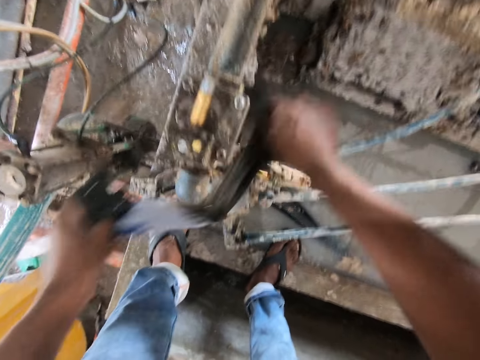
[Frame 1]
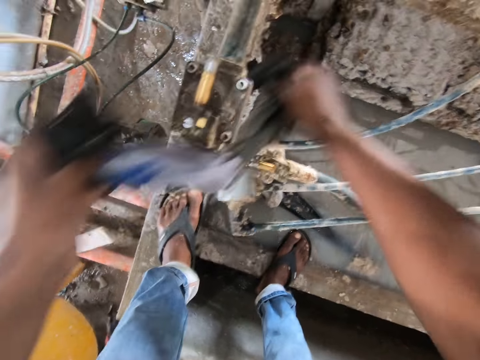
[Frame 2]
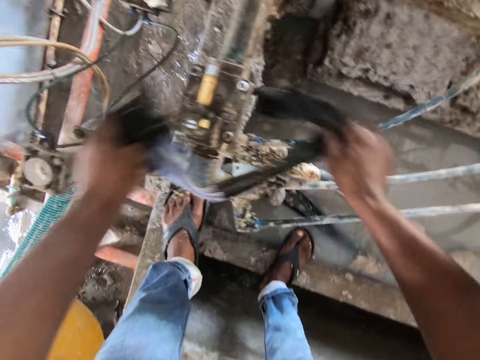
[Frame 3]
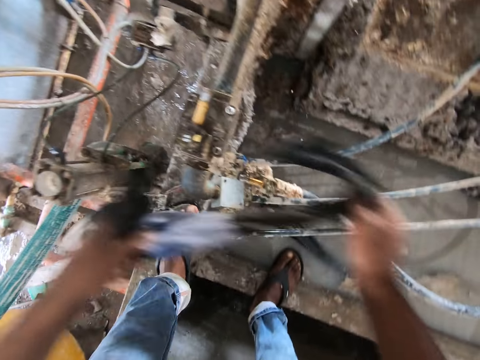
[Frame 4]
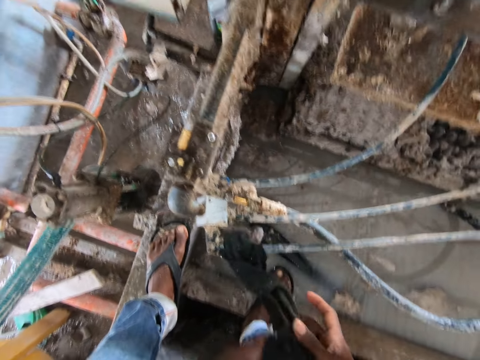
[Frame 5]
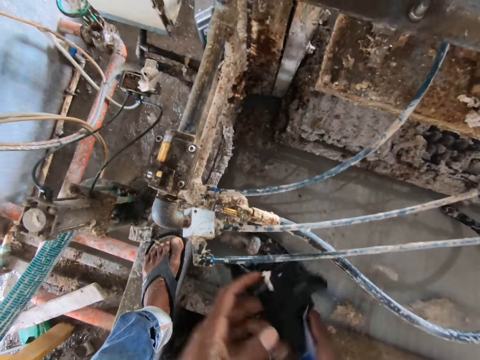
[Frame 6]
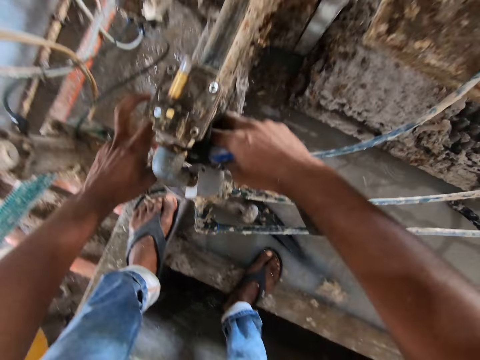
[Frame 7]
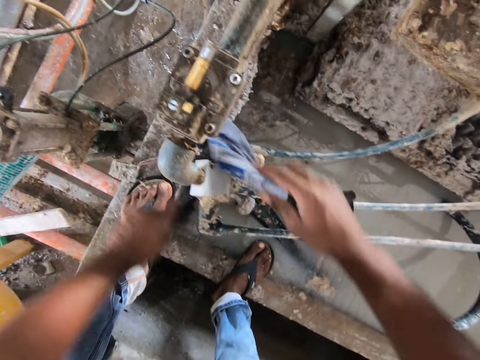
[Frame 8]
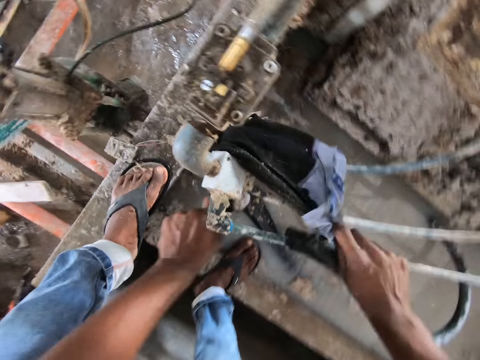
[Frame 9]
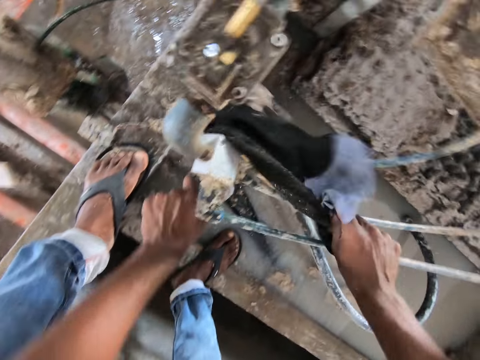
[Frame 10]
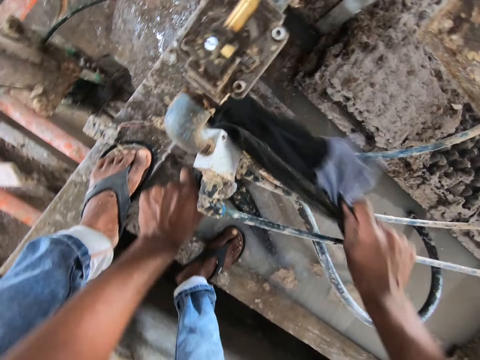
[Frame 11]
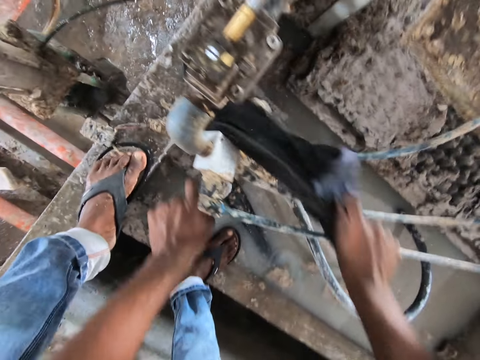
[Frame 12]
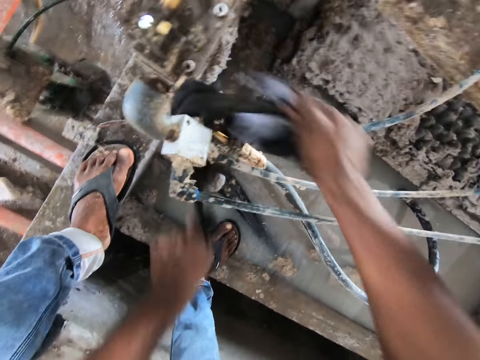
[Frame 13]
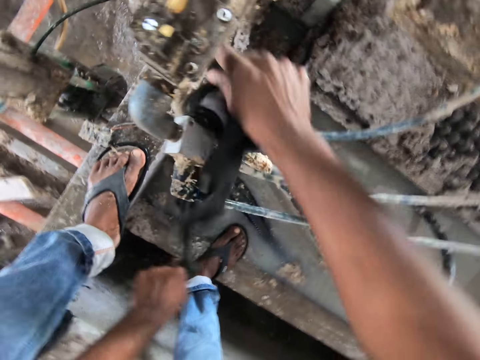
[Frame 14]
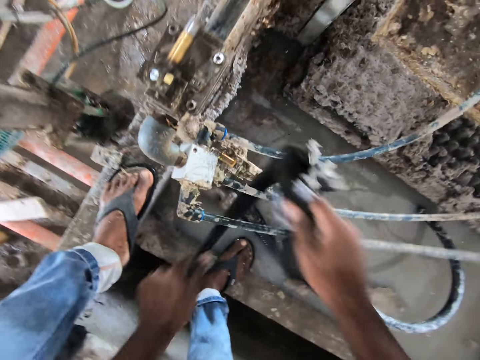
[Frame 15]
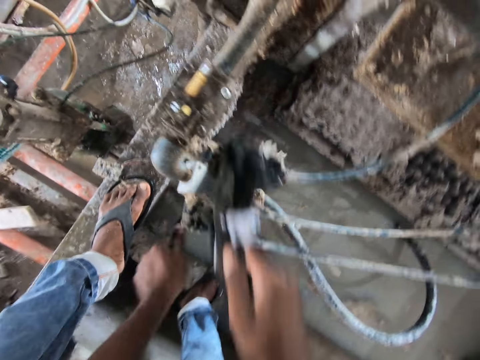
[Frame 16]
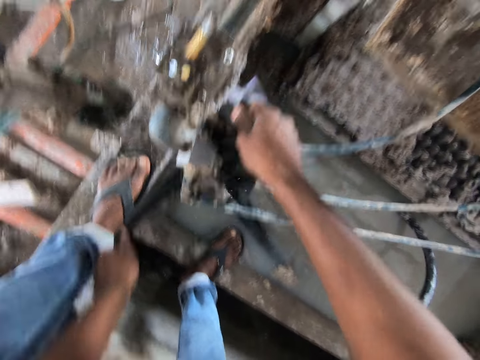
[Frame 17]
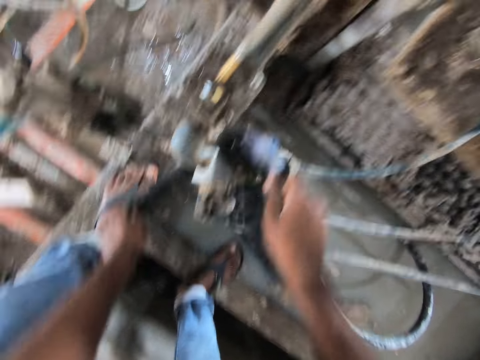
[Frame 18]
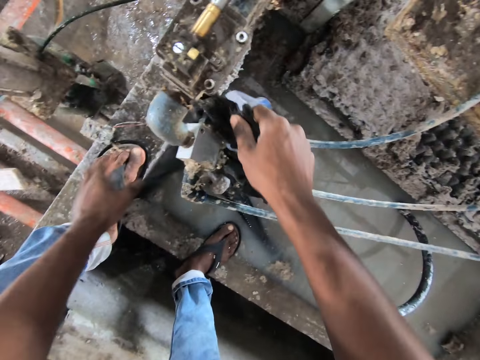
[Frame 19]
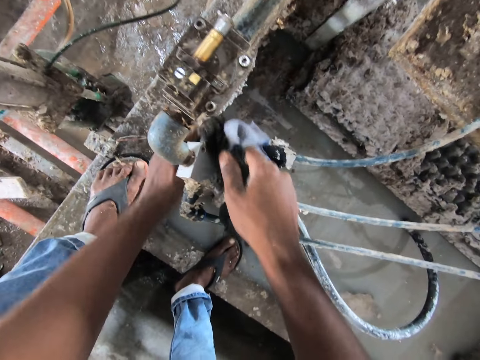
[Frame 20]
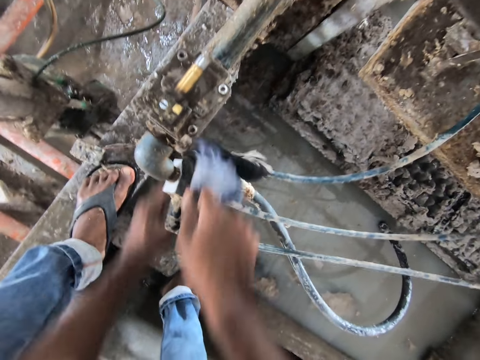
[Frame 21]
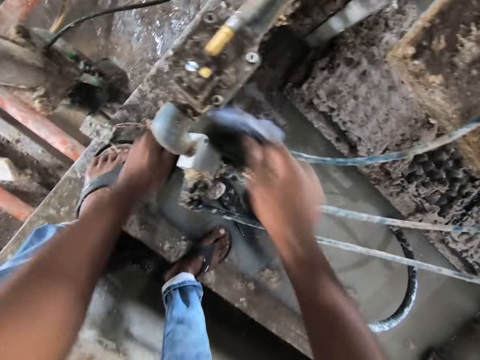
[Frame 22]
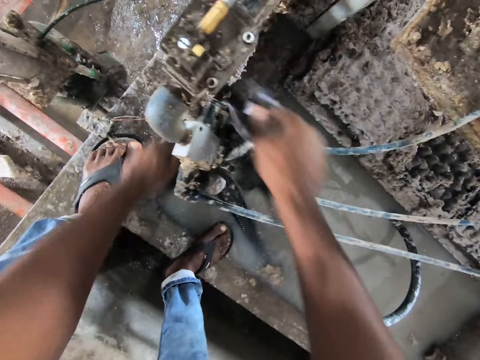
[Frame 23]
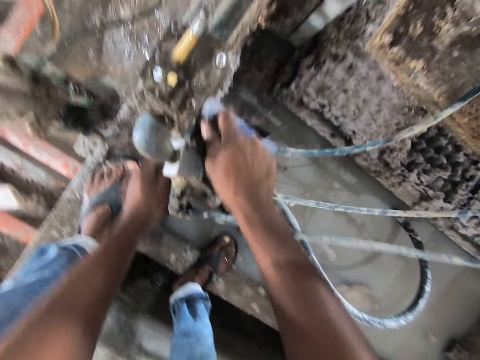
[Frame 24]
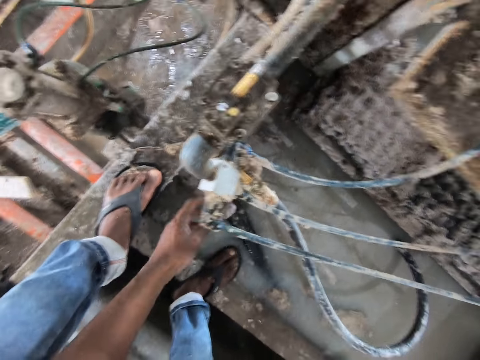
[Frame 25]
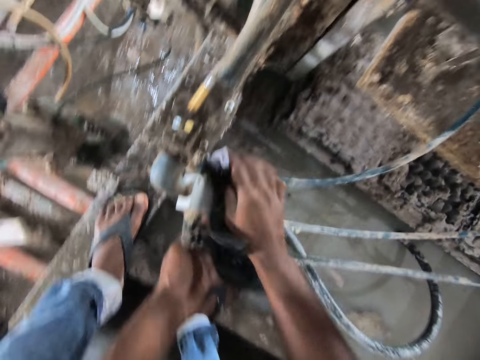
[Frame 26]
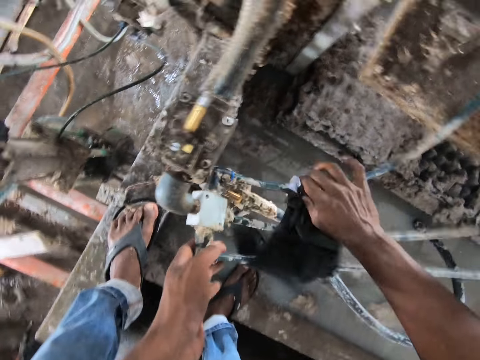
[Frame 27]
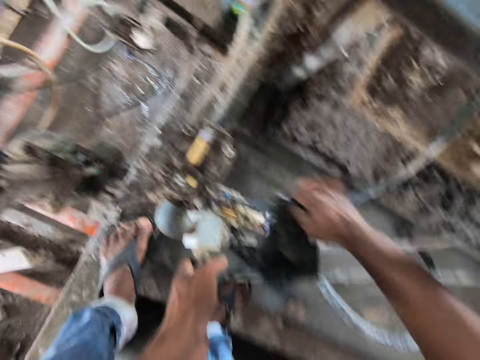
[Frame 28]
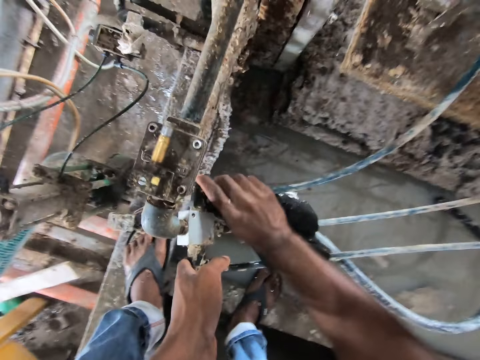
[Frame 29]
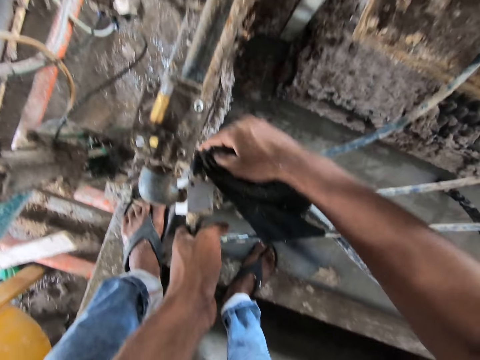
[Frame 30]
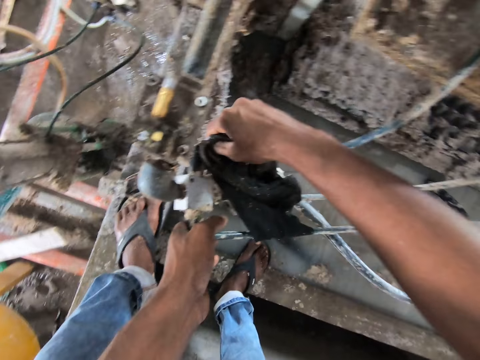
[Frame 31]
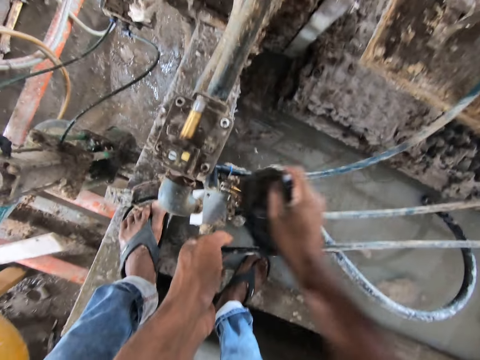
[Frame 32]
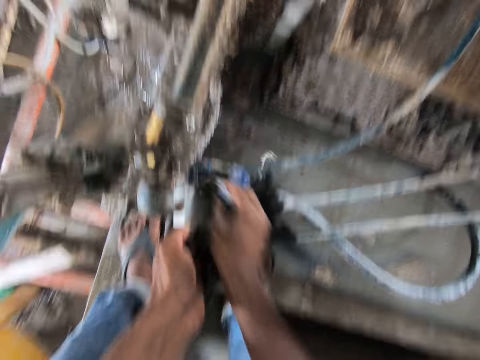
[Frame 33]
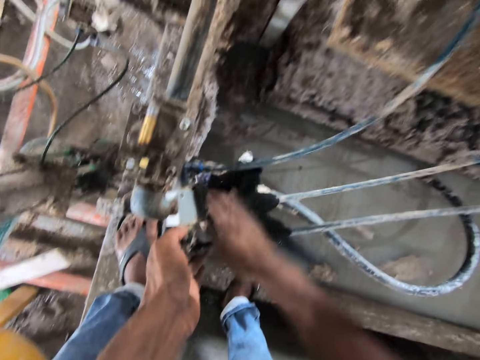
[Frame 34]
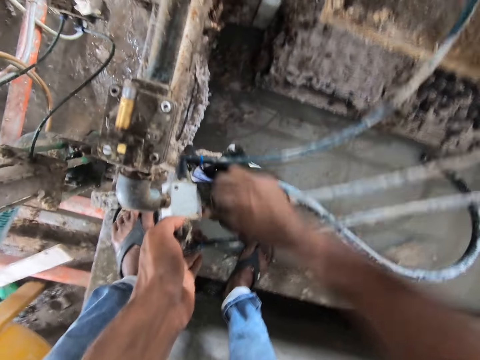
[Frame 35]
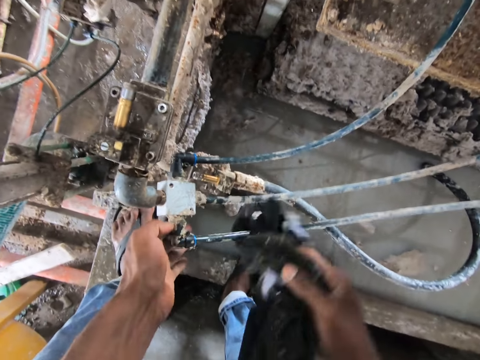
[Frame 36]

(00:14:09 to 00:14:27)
The camera wearer wipes the pipes. They wipe a wire.

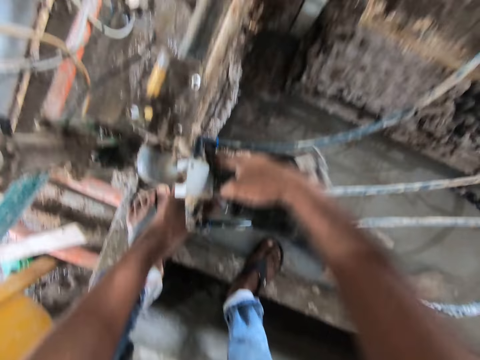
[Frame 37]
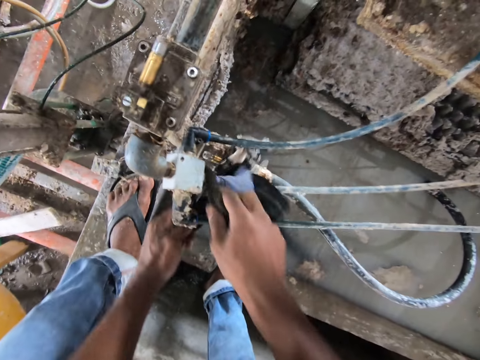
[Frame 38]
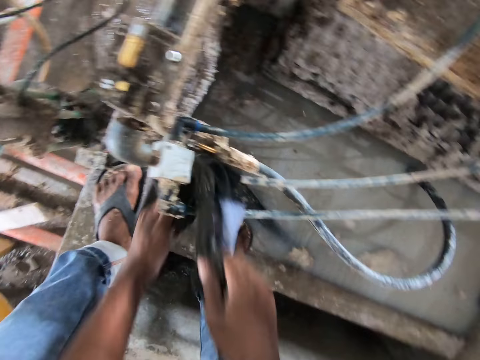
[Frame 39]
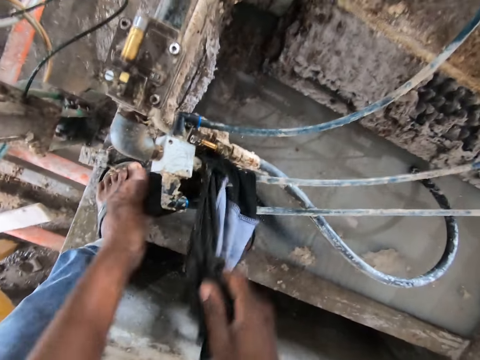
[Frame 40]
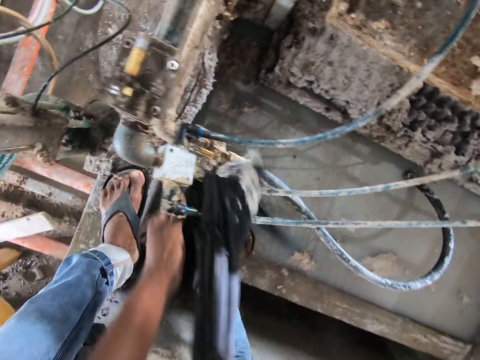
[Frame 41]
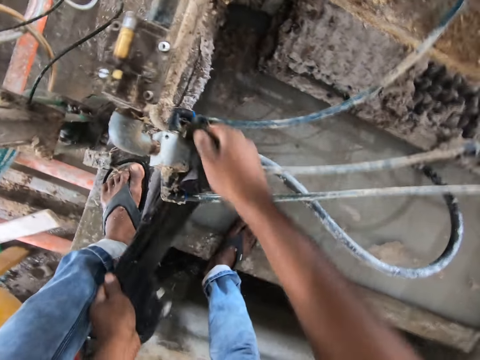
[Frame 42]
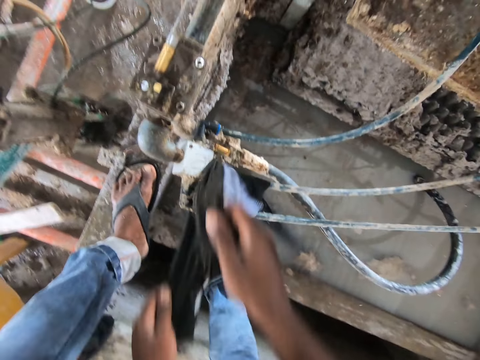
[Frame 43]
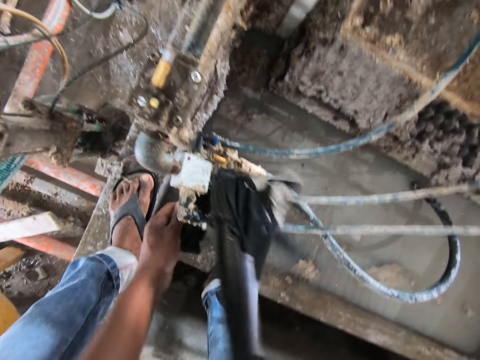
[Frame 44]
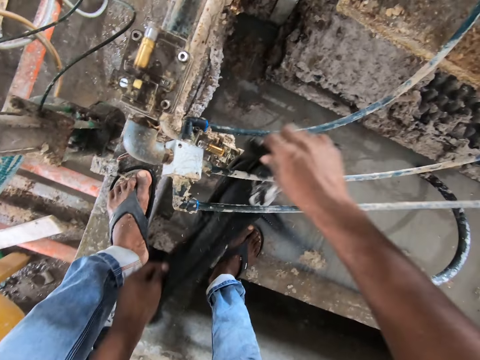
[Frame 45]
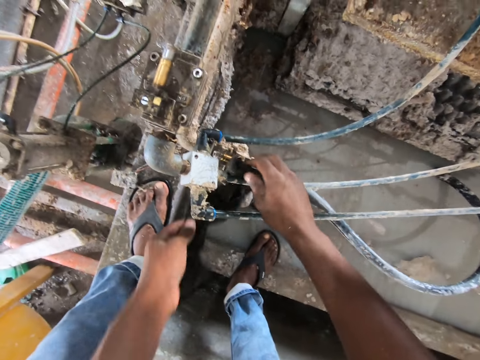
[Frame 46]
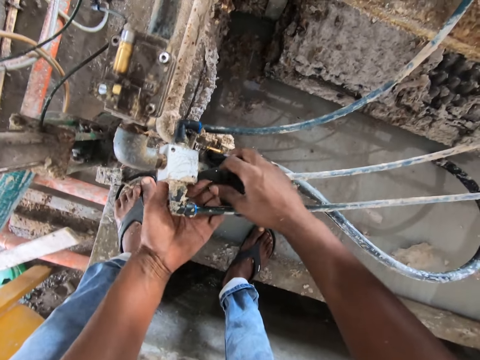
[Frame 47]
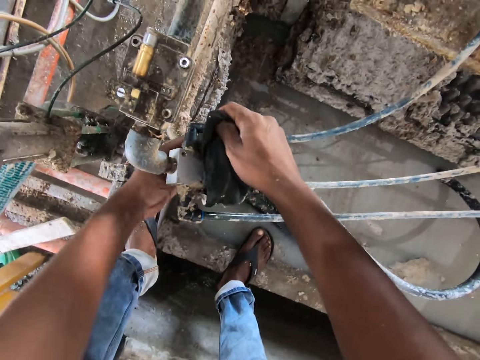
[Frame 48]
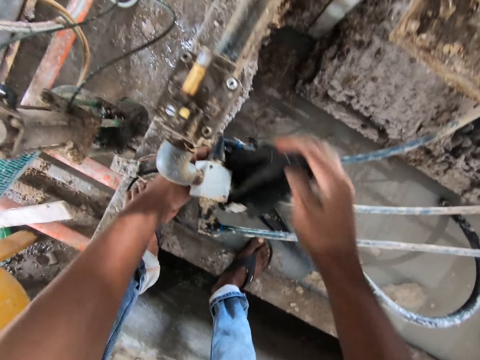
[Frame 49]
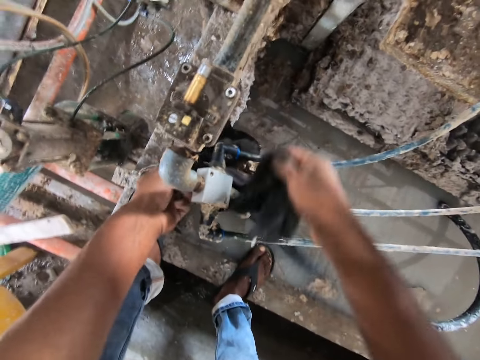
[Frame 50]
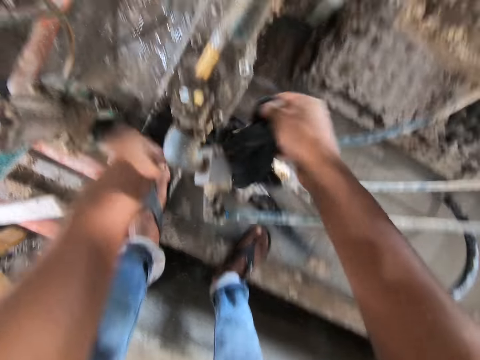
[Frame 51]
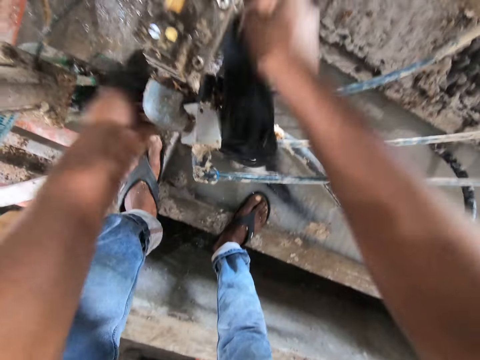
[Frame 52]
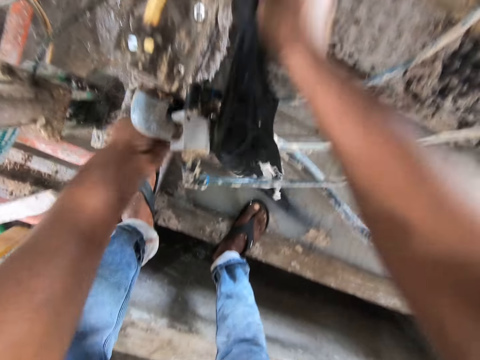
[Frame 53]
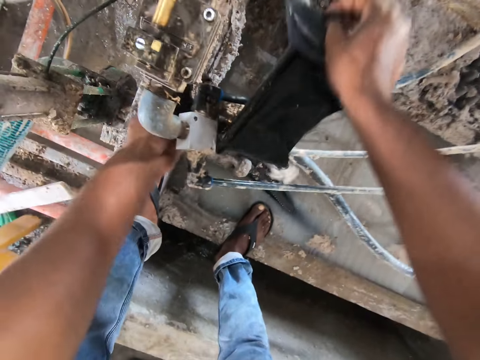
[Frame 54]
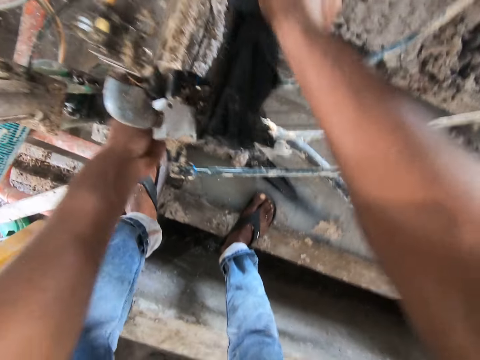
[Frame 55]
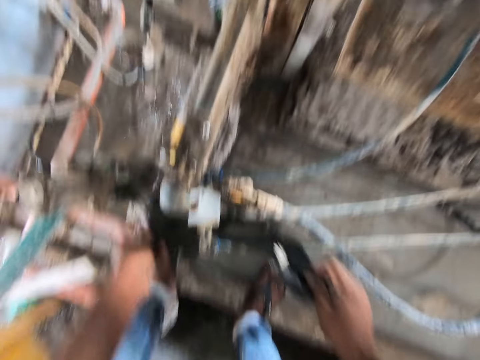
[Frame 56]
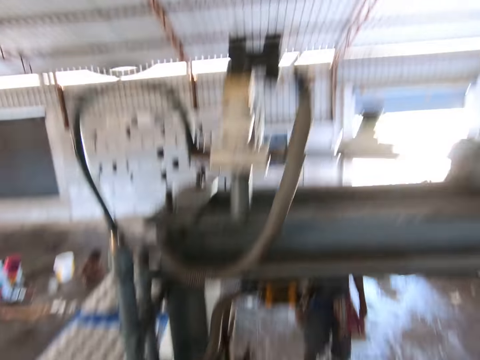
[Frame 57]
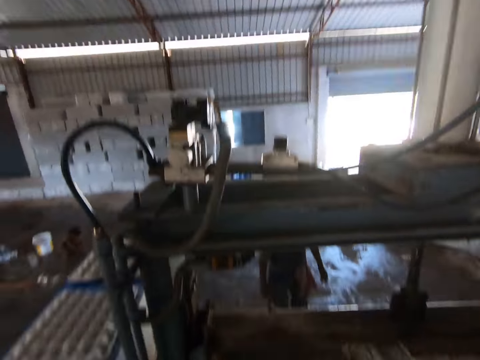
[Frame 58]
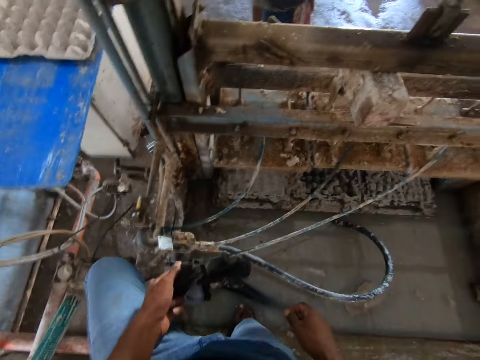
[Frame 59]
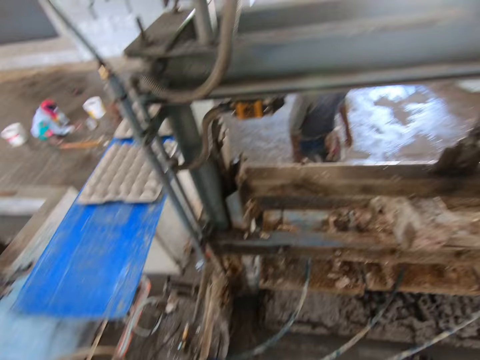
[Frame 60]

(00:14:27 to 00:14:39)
The camera wearer dialogues with a person. They look around.
